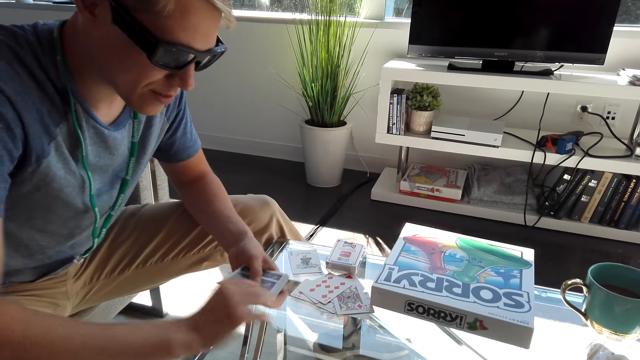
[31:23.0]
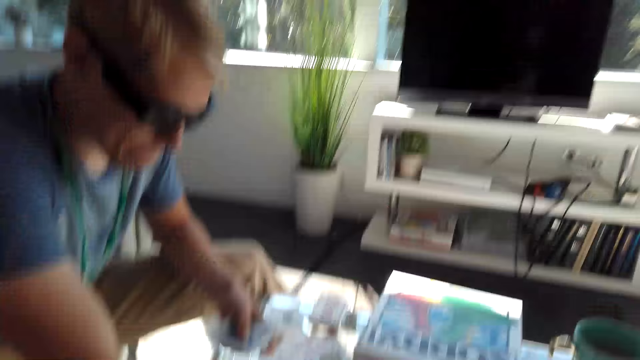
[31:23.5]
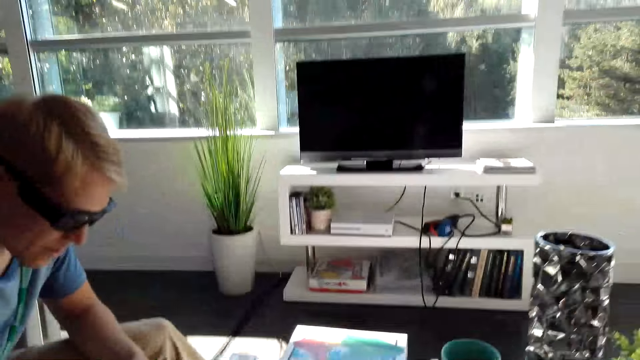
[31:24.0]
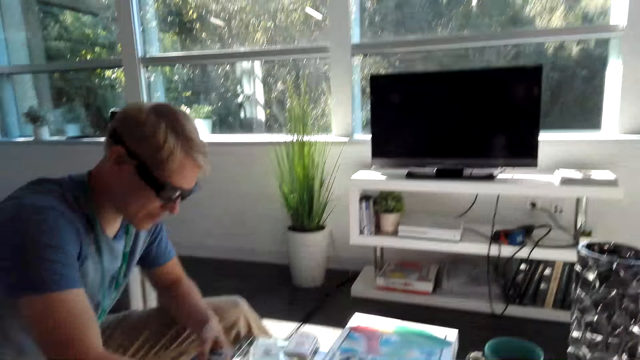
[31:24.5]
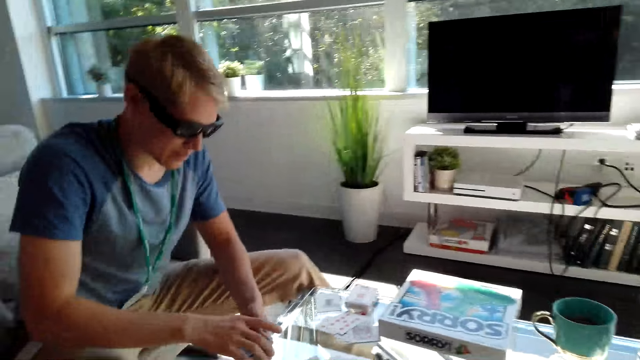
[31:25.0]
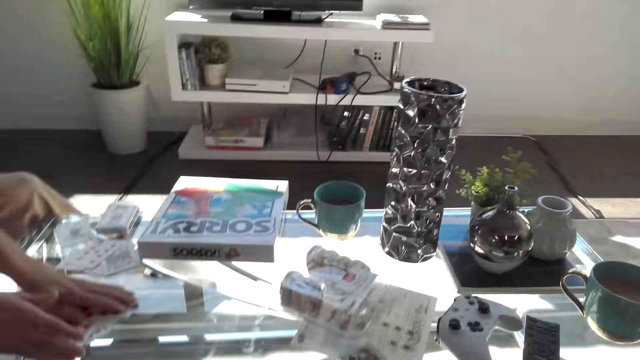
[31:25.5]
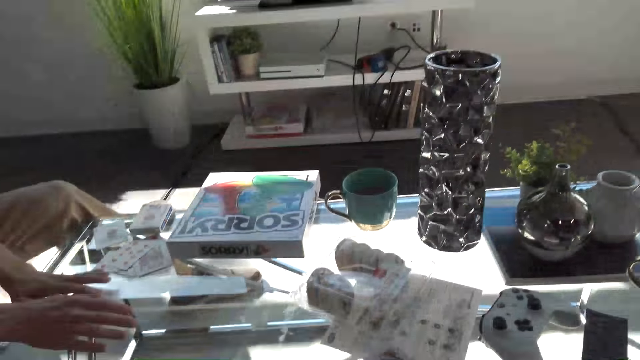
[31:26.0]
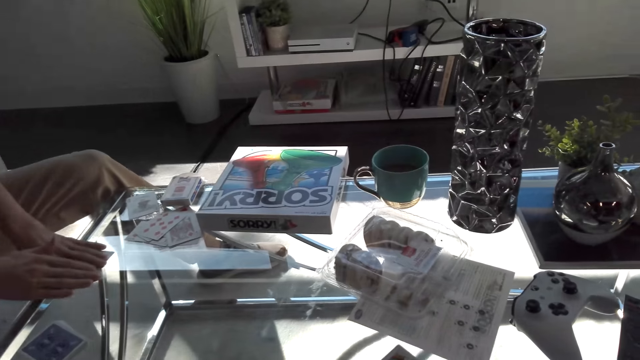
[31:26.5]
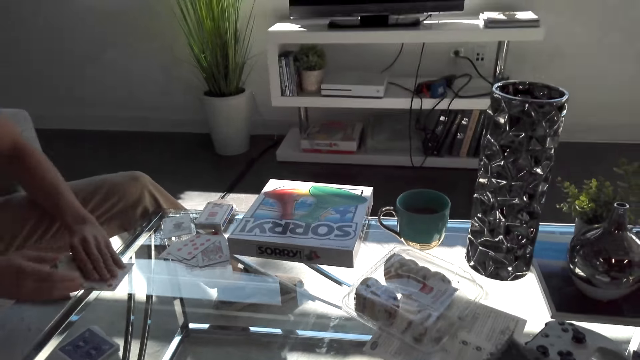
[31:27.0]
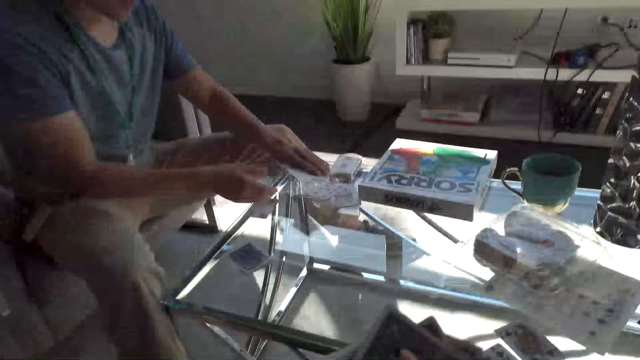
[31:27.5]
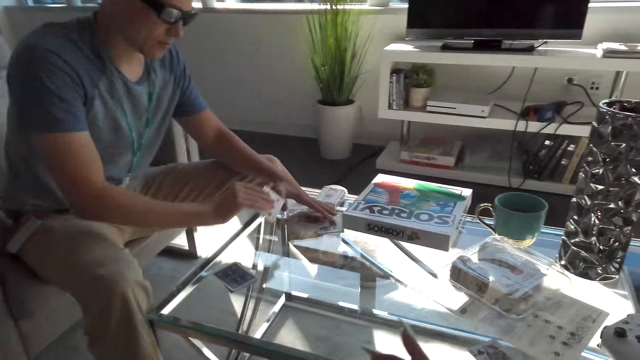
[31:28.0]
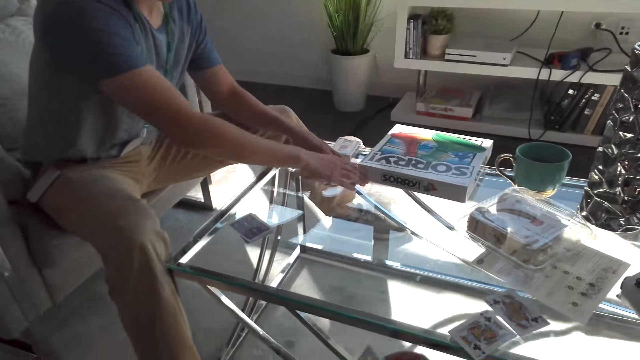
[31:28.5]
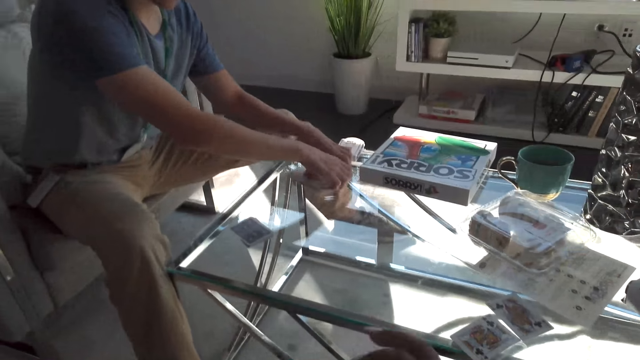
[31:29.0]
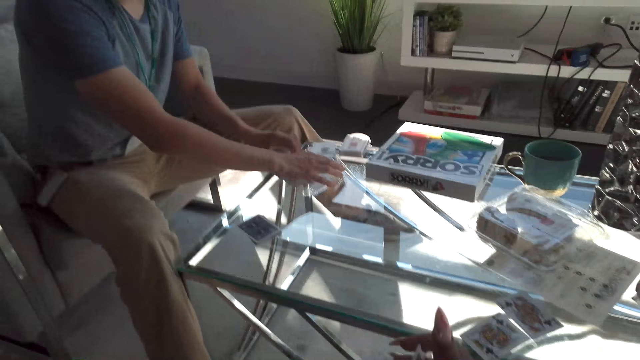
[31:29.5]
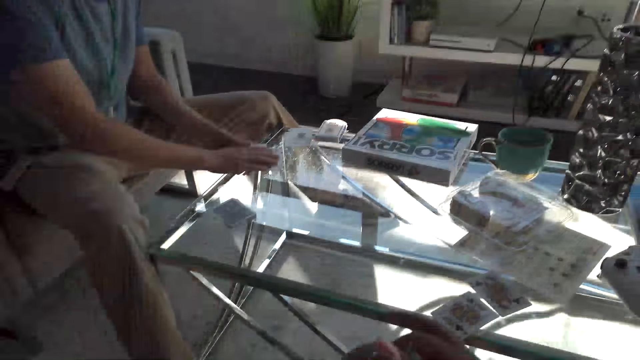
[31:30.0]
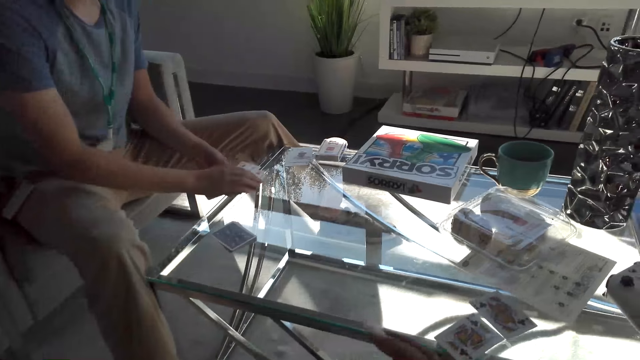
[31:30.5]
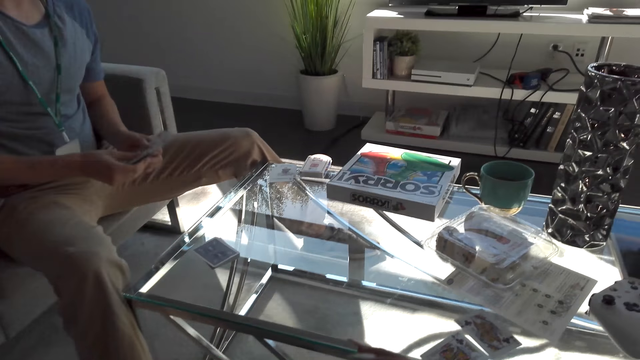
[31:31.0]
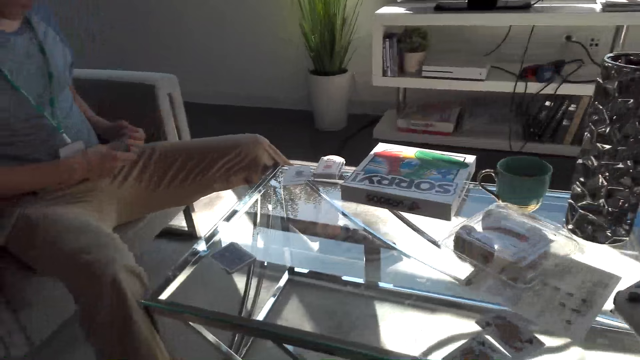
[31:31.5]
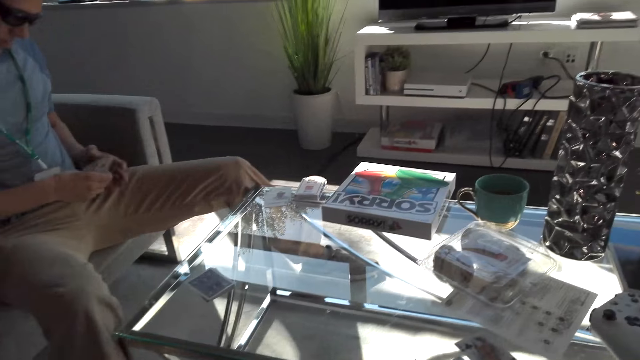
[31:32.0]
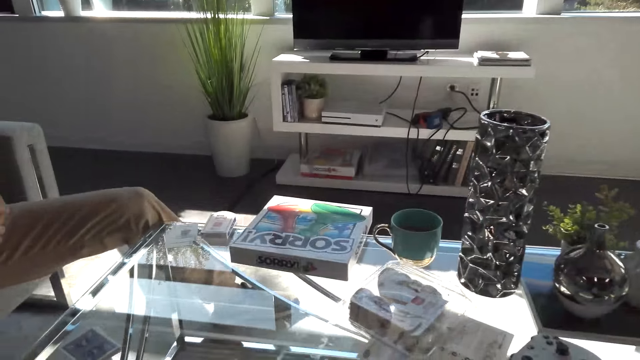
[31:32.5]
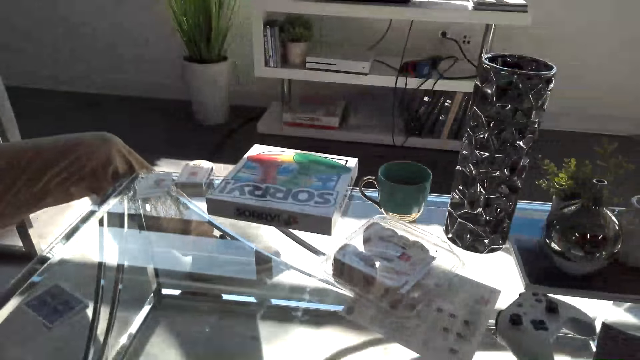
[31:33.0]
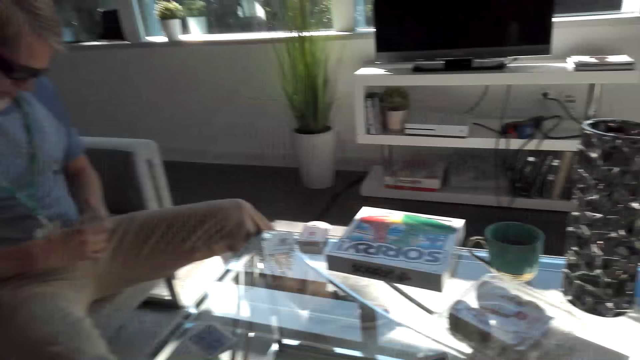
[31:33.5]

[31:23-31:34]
A male places his hand on the table. The camera wearer converses with the male. The male picks up cards from the table. The camera wearer converses with the male. They converse with the male again. The male collects the cards from the table and shuffles the cards.

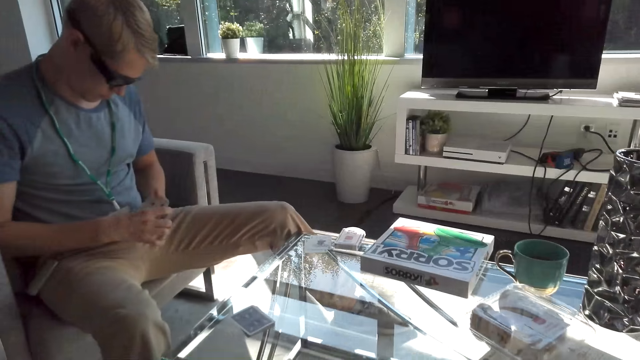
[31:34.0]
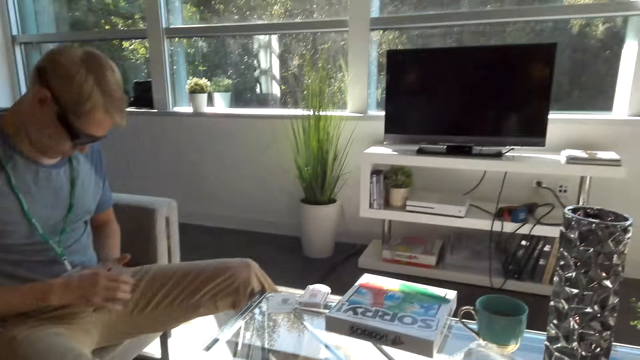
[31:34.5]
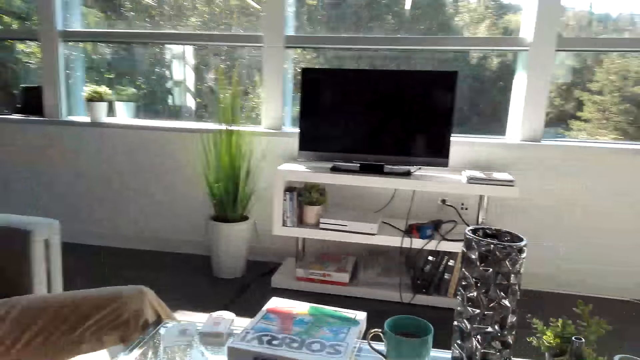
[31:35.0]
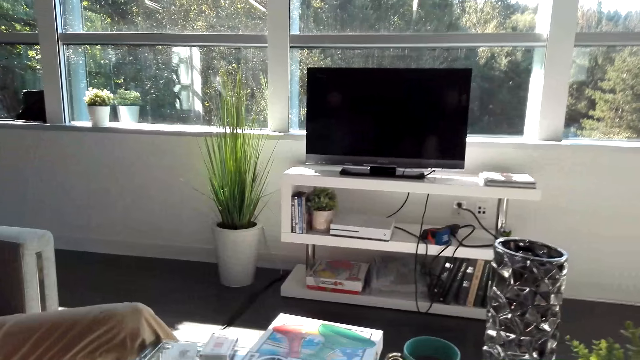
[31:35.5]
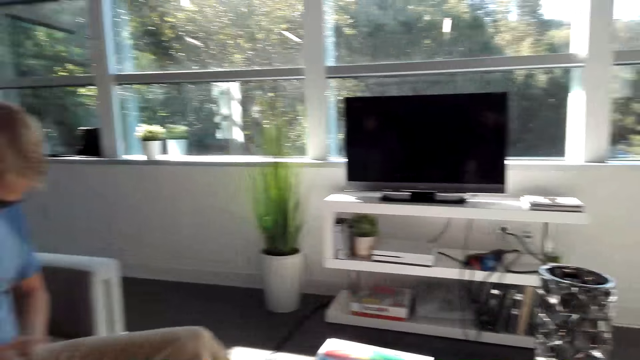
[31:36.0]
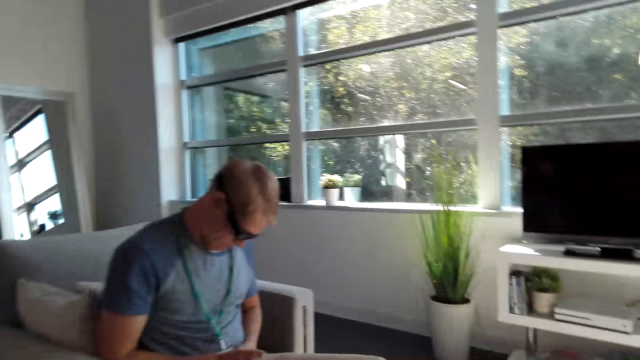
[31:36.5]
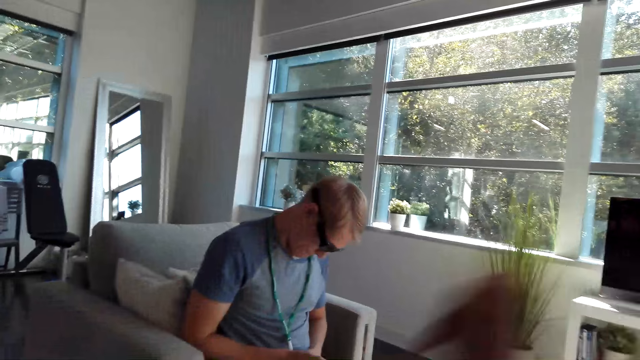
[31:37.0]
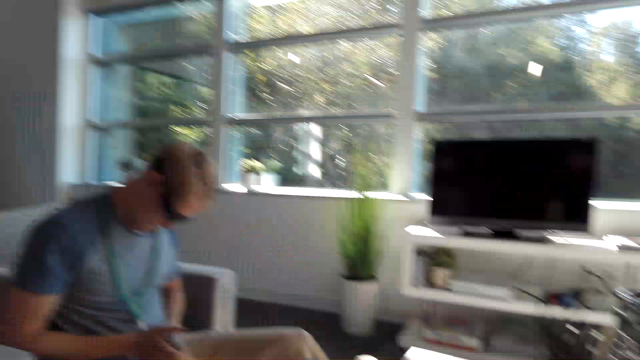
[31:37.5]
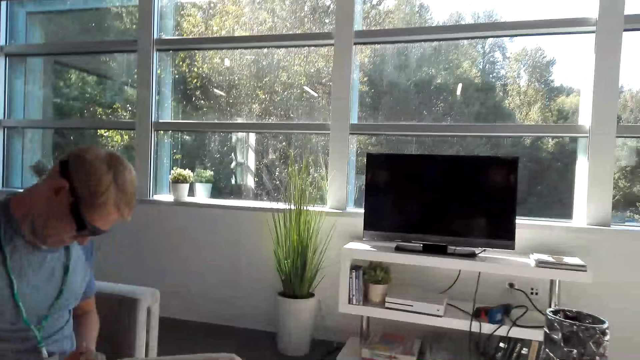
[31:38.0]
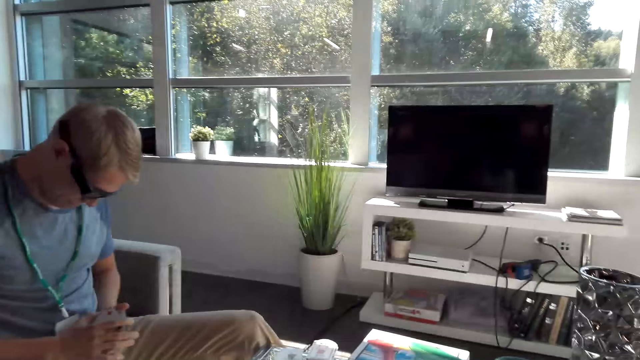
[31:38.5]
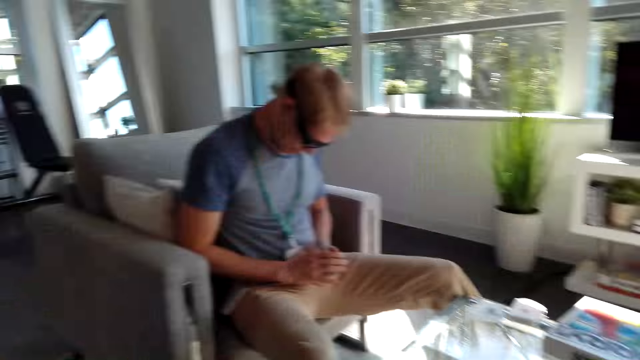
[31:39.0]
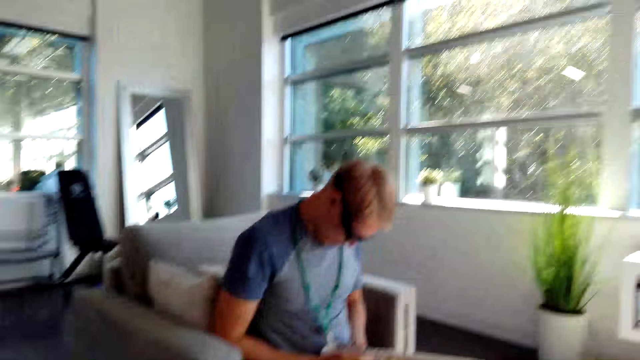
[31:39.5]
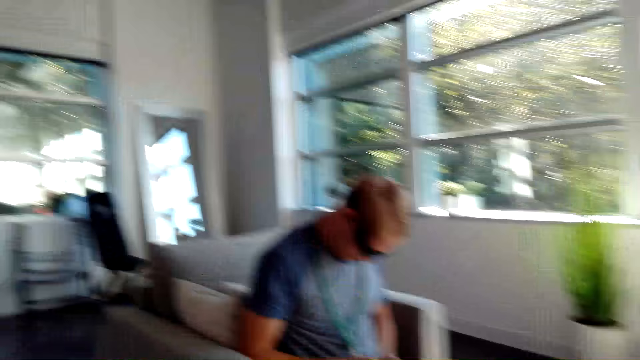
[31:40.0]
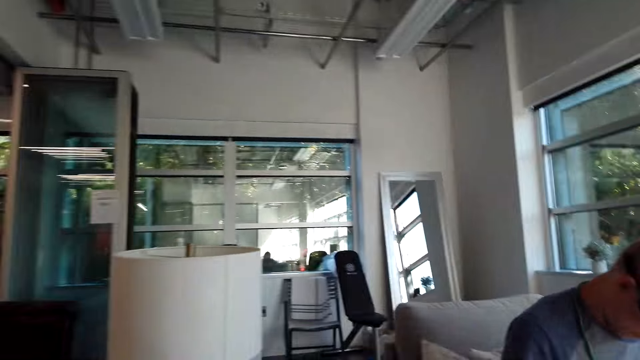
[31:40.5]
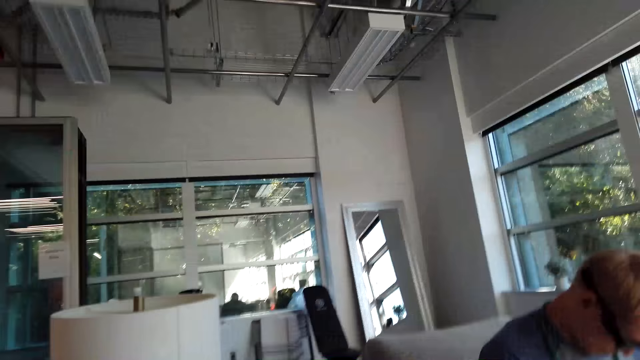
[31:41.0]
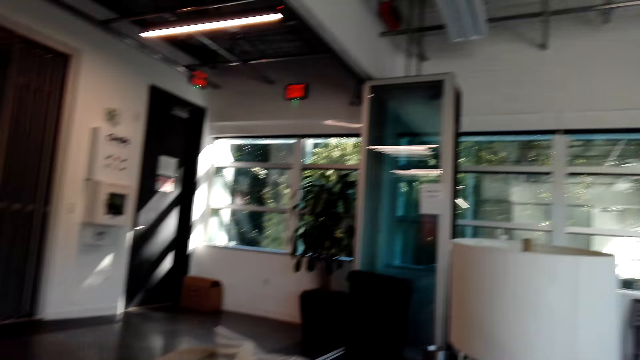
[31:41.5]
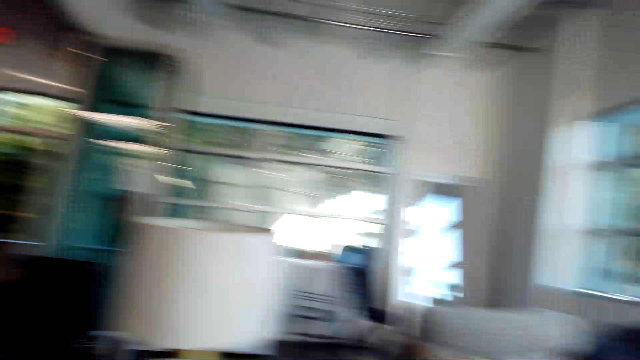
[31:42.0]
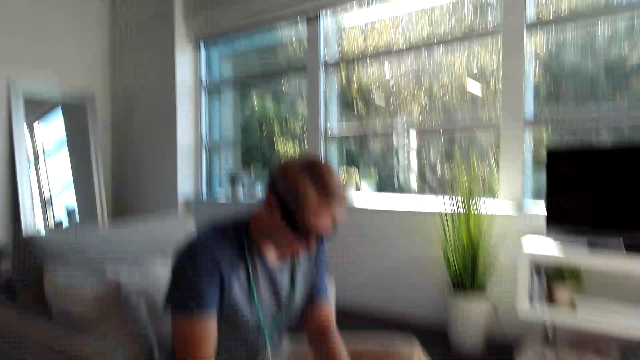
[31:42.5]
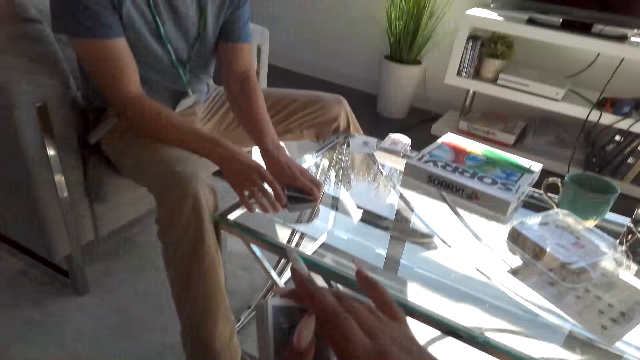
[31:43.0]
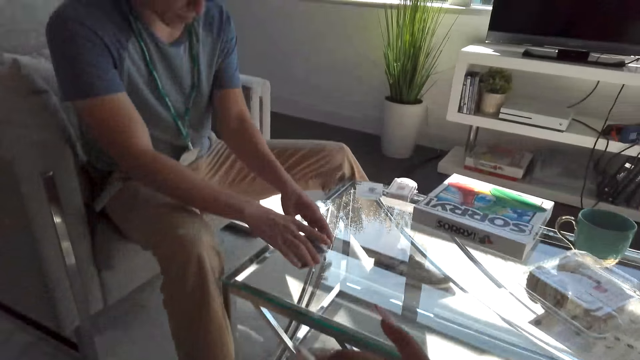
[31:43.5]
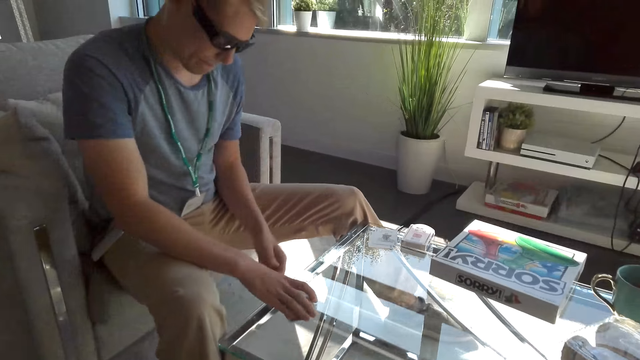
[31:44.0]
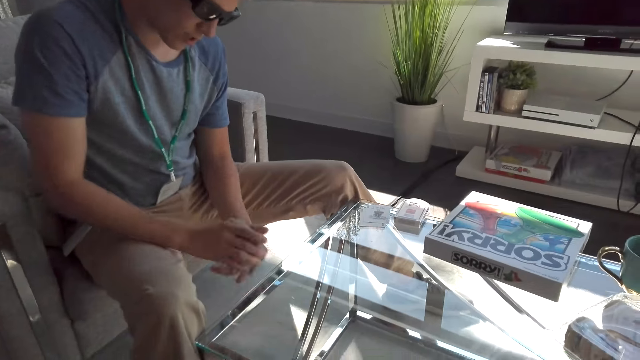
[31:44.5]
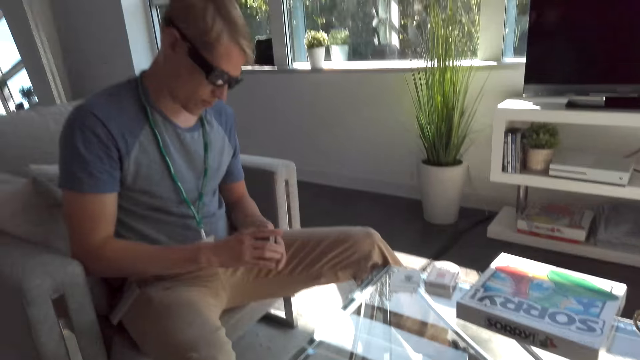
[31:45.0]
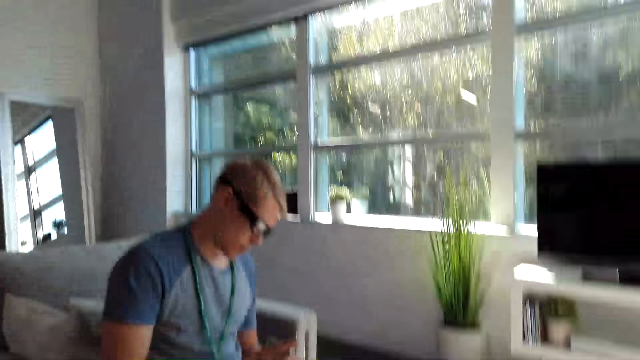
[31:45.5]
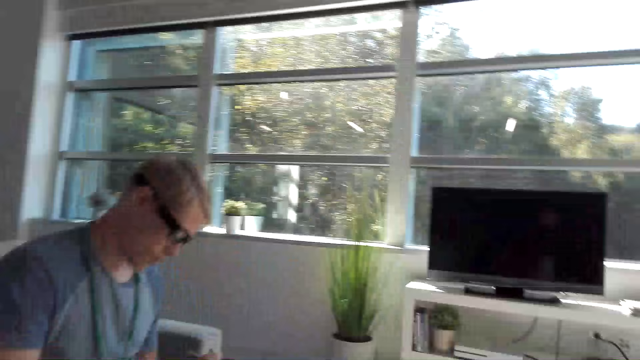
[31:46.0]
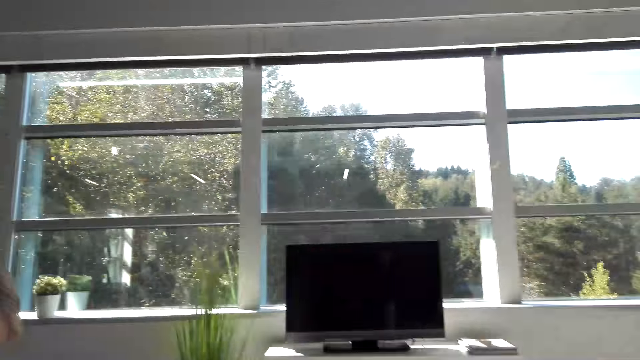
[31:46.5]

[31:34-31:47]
The camera wearer converses with a male. They do a hand movement. They converse with the male. They look around the house. They hold cards with both hands. The male arranges the cards on the table, picks up the cards from the table and holds the cards. The camera wearer looks around the apartment.
